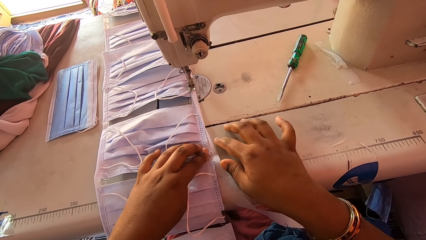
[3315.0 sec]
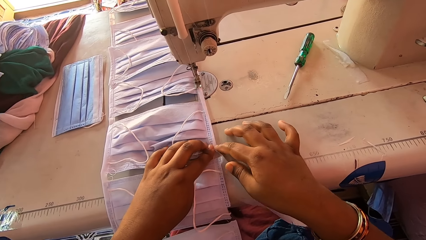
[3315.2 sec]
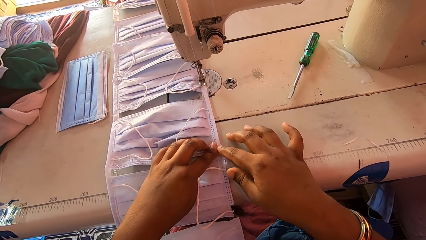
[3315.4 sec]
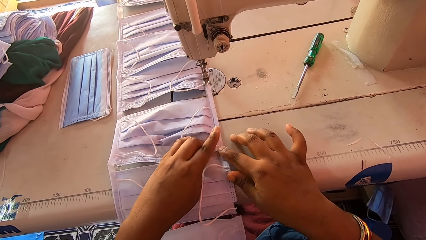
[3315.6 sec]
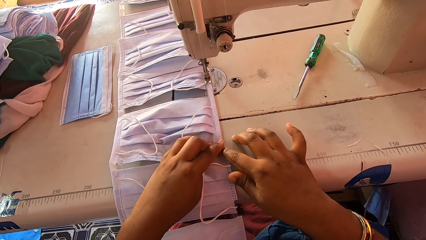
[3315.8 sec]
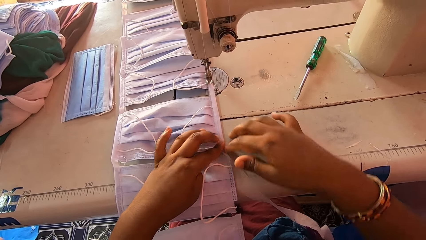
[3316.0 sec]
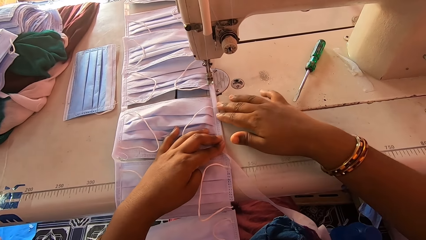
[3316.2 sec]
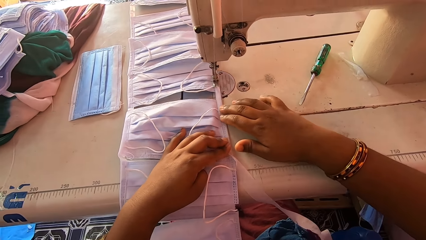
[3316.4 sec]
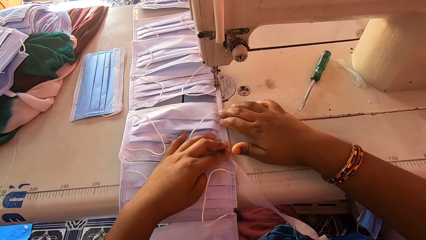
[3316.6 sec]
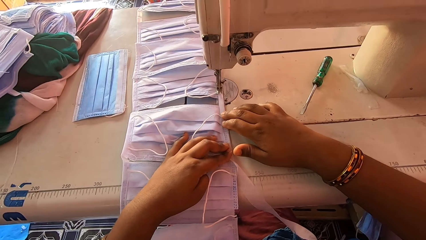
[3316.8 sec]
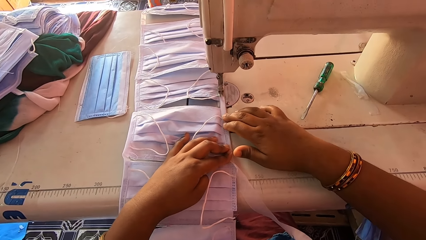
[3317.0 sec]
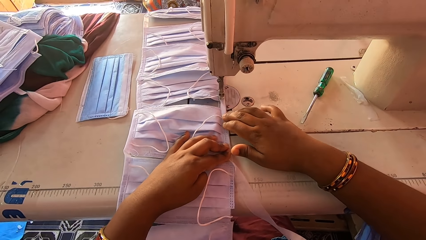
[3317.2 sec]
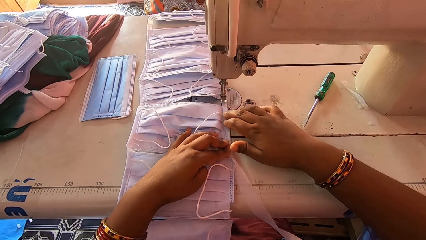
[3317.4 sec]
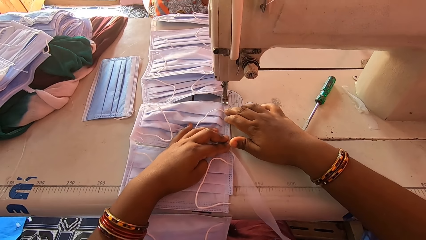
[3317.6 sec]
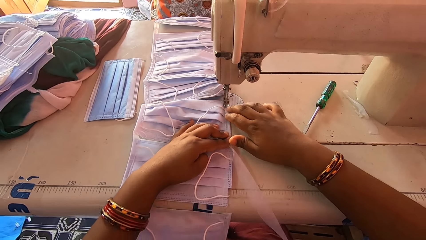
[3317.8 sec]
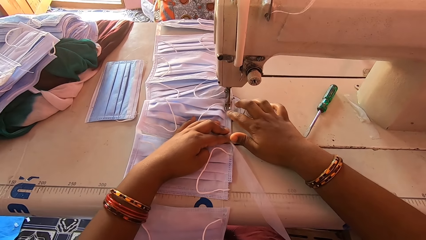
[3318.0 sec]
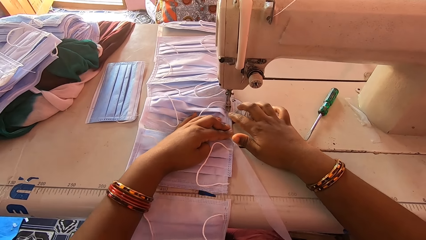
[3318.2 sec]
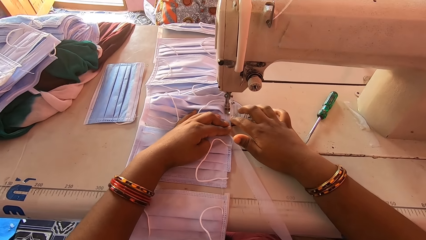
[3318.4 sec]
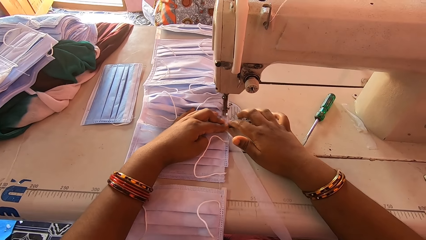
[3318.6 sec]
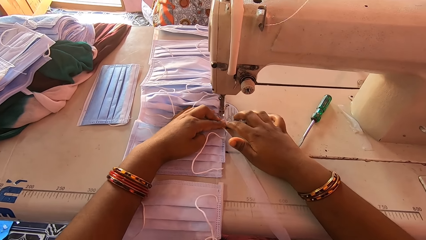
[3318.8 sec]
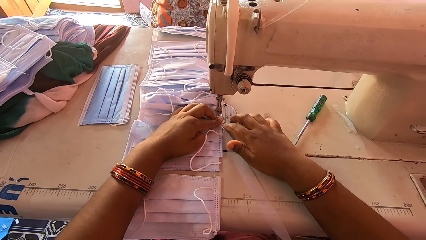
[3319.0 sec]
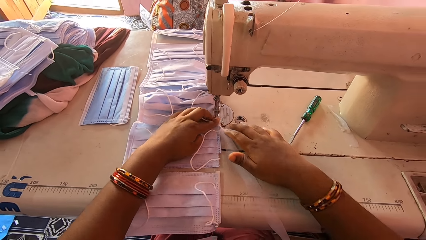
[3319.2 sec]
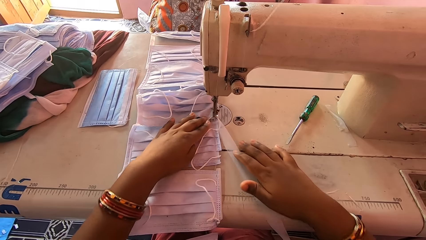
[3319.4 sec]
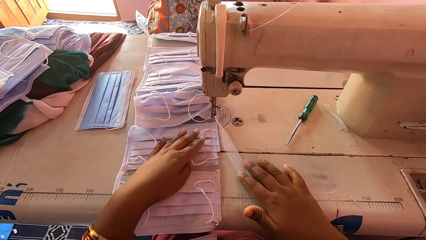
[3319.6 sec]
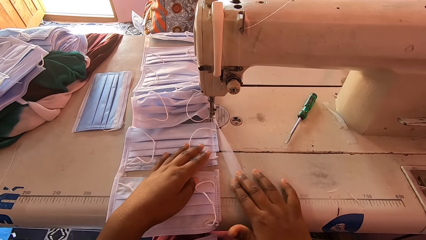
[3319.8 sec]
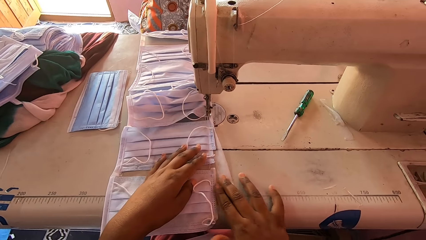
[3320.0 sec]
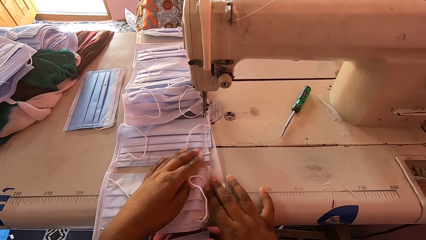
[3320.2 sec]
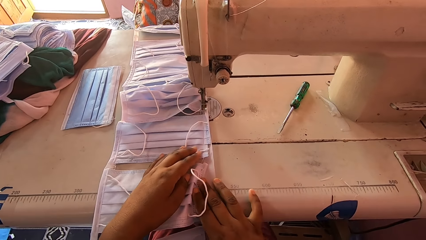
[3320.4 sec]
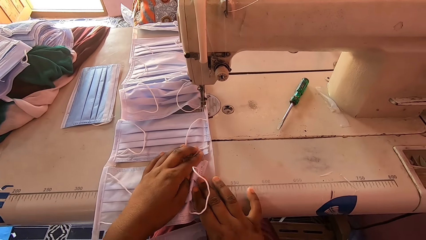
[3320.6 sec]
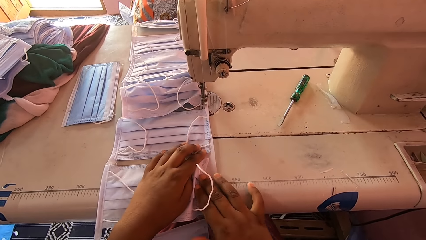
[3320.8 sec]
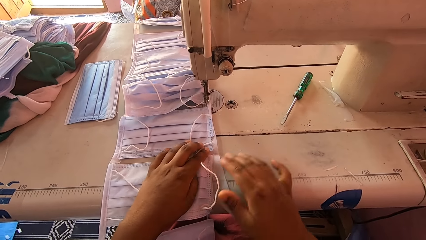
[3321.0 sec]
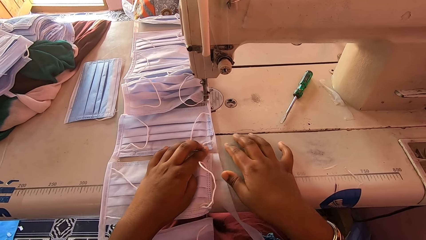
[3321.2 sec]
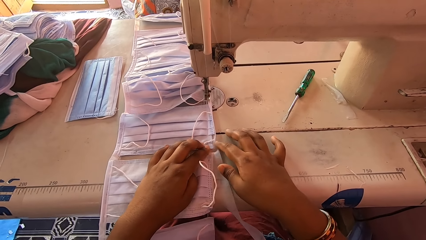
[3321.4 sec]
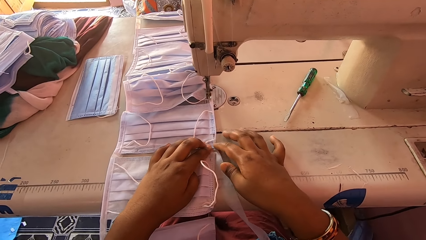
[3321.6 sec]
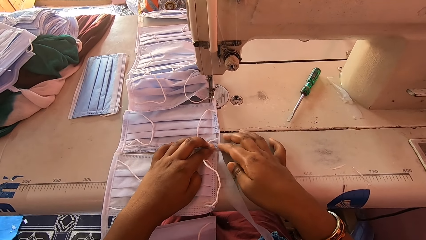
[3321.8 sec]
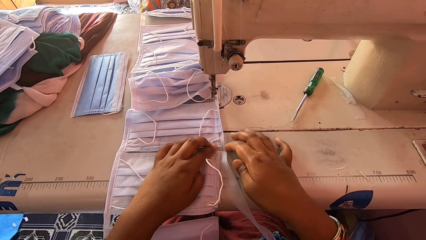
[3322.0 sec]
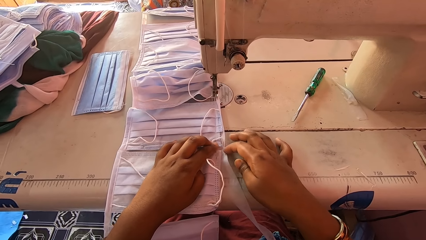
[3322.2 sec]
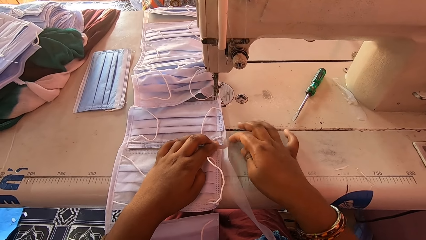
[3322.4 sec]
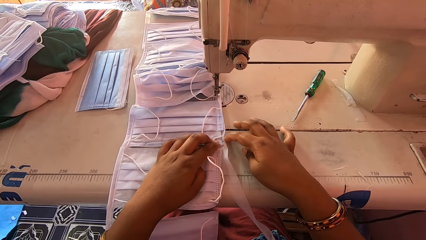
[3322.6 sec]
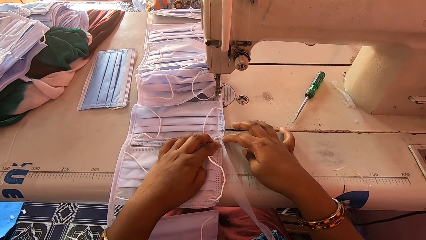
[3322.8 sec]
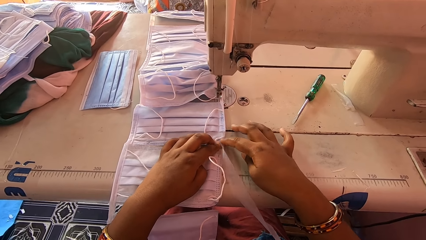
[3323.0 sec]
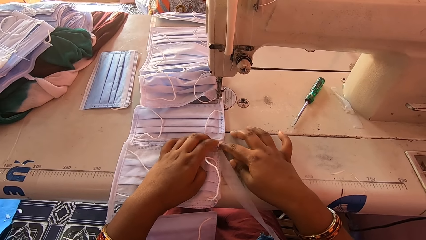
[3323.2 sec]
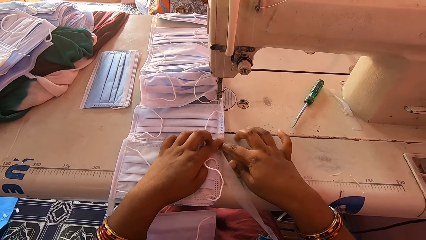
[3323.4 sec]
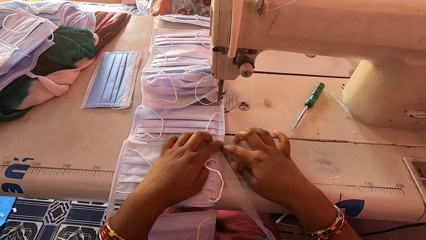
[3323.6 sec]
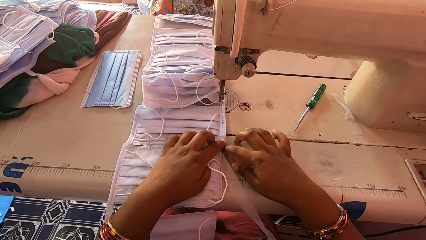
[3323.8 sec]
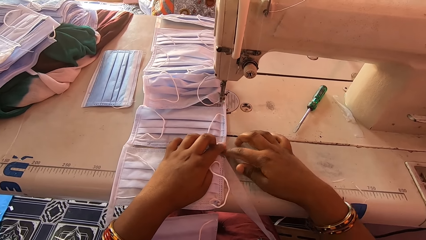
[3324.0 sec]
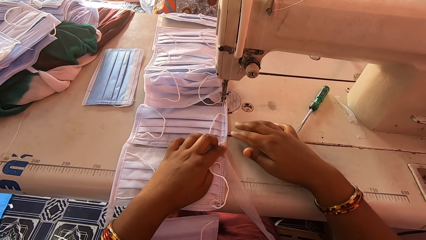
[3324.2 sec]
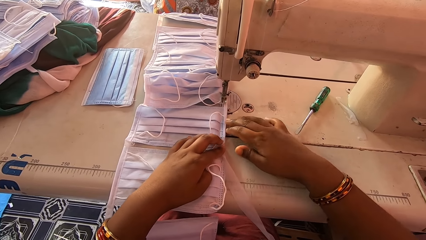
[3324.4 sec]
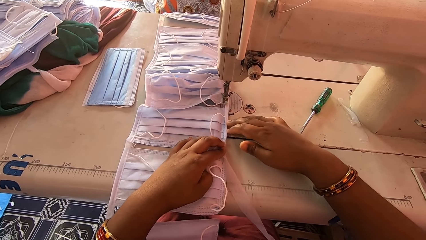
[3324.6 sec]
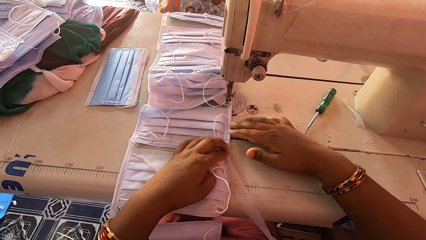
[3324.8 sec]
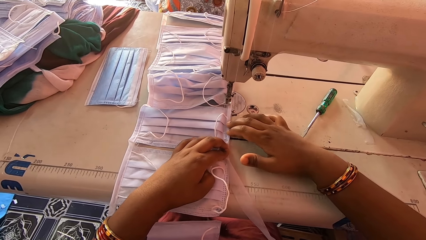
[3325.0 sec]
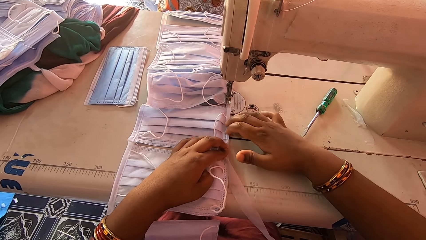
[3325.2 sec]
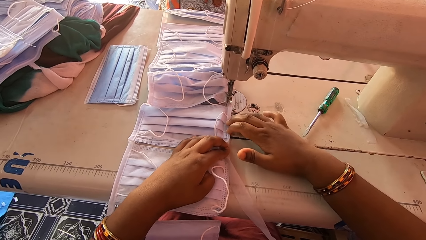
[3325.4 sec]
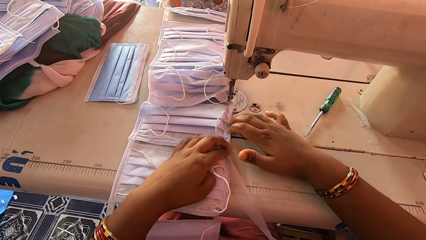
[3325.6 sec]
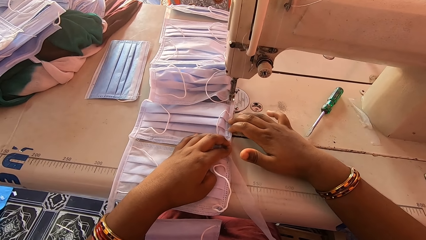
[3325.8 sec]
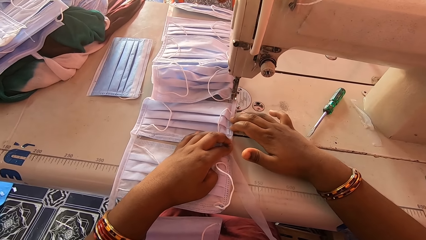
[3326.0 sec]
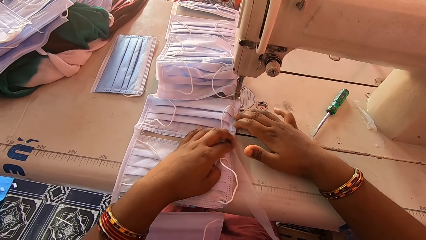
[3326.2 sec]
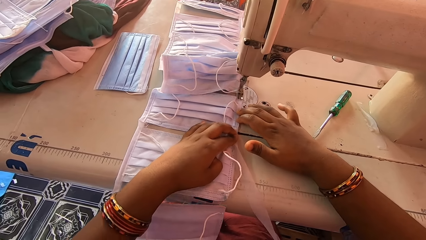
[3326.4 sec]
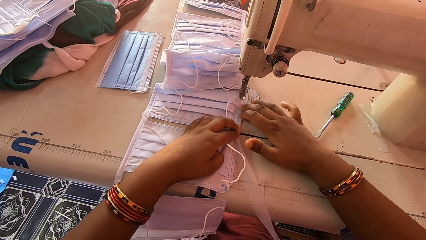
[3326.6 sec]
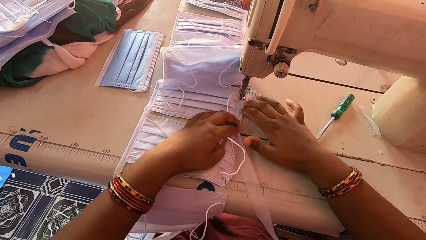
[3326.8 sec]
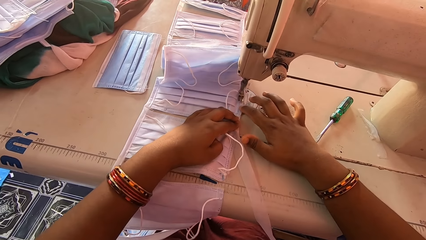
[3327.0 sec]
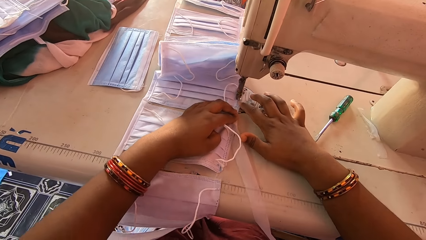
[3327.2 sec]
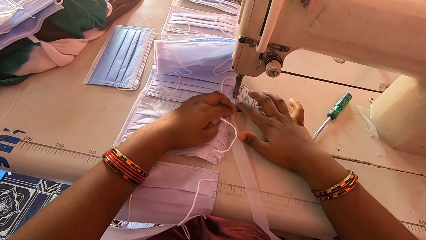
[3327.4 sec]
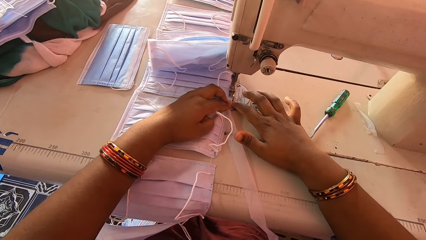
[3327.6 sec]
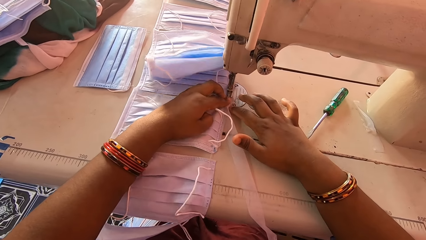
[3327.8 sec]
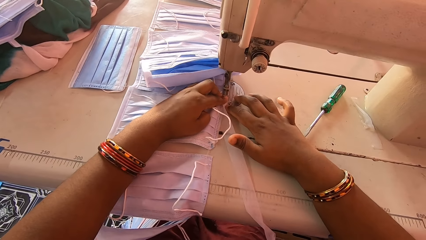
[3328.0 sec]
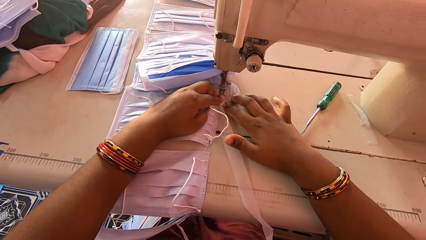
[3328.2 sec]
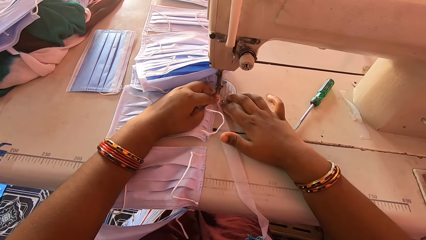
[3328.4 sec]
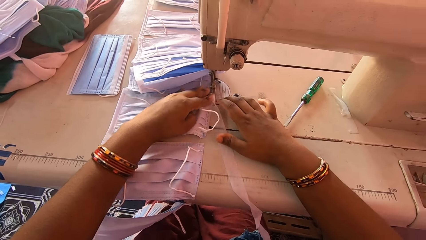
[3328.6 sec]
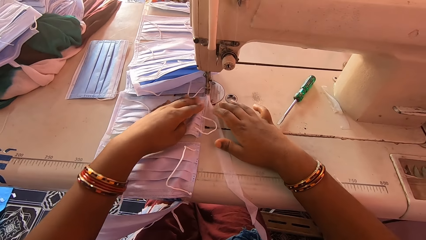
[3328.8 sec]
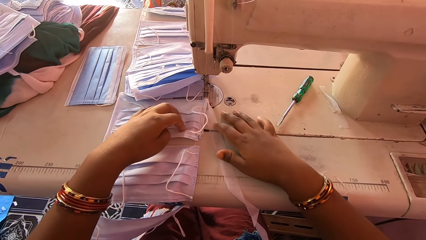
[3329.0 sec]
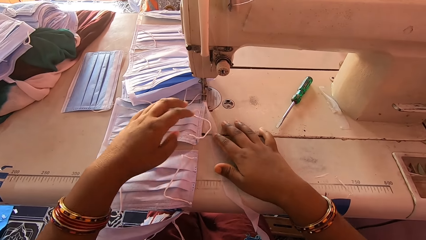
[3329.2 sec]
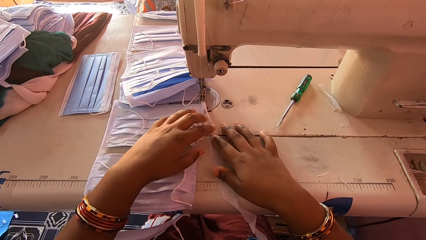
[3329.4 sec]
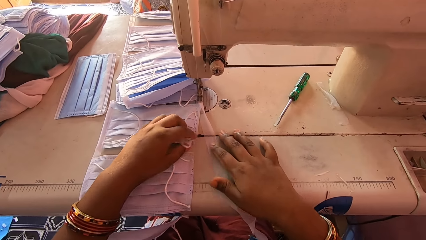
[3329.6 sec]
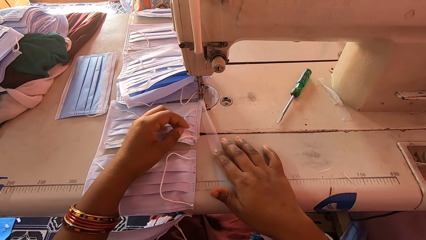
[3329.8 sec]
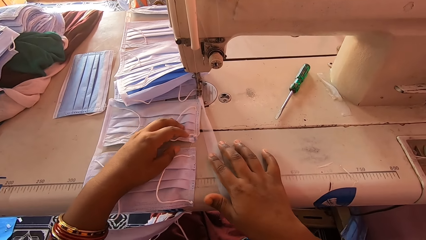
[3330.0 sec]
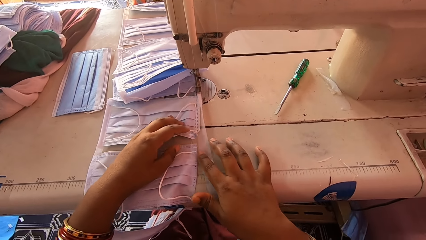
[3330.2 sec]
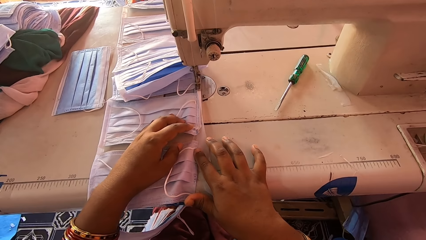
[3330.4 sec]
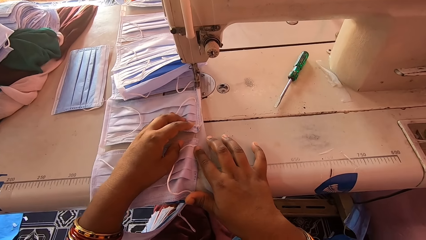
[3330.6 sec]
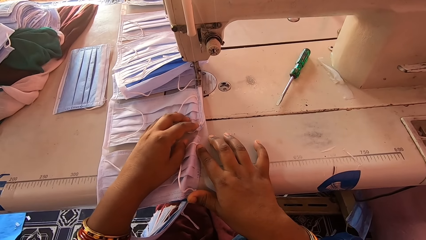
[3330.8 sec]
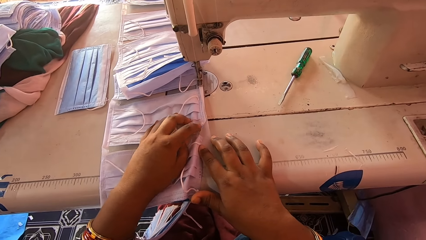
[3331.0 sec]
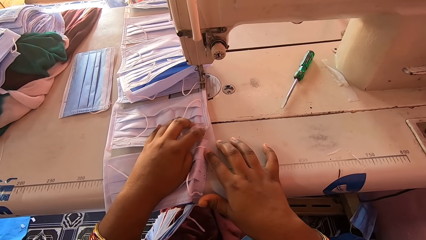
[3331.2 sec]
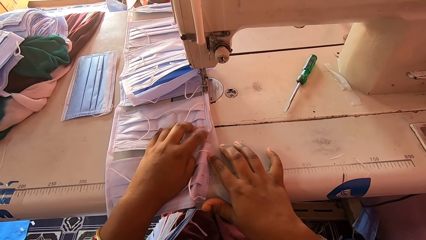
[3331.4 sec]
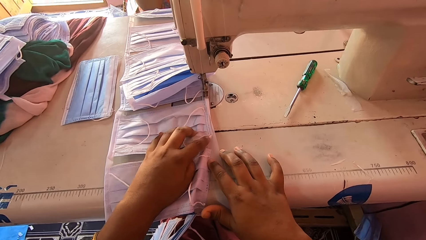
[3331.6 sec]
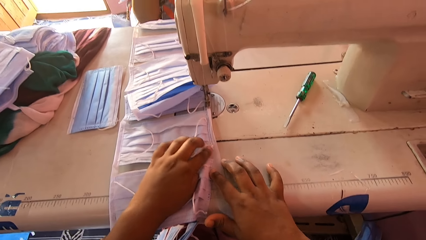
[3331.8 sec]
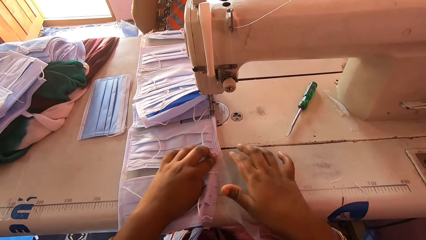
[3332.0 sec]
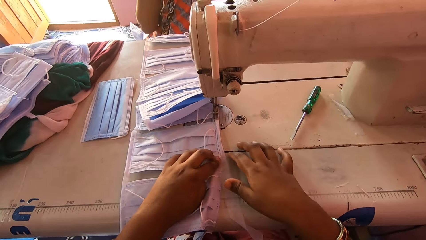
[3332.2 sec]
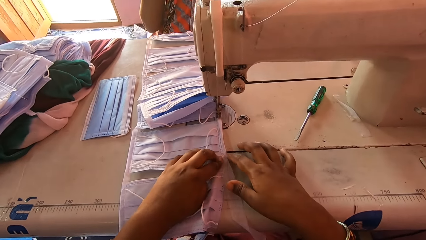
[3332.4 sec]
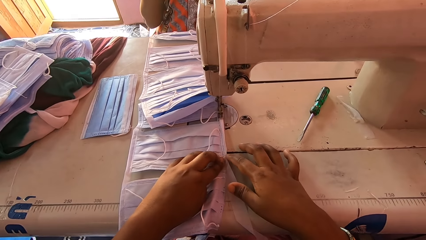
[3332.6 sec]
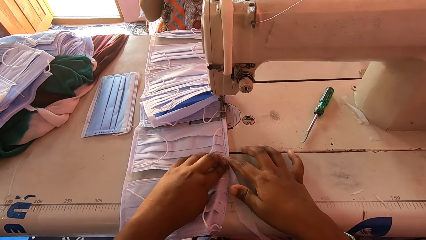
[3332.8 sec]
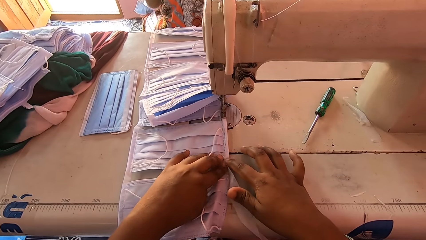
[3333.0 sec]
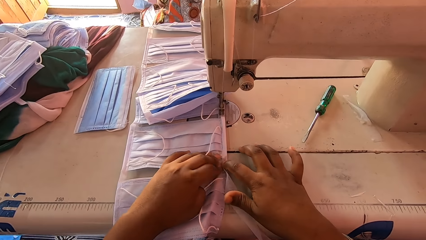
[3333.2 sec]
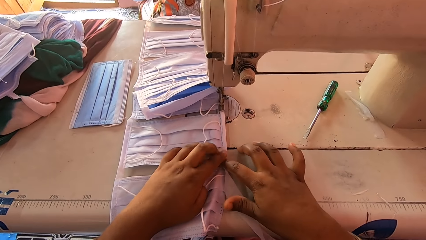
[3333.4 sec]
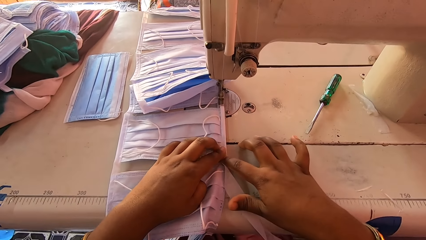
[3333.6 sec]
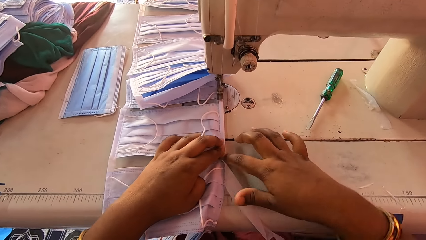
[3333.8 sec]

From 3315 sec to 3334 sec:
The camera wearer sews the pieces of cloth mask with a sewing machine. She adjusts the piece of cloth with her hands. She sews the pieces of cloth masks with the sewing machine. She adjusts the piece of cloth with both hands.
